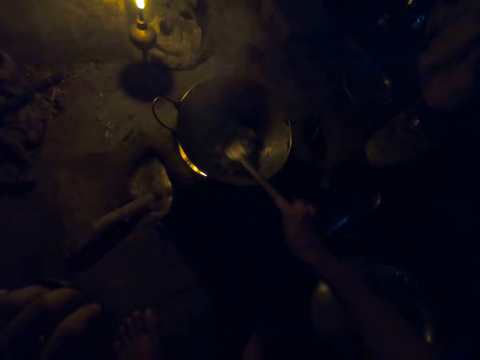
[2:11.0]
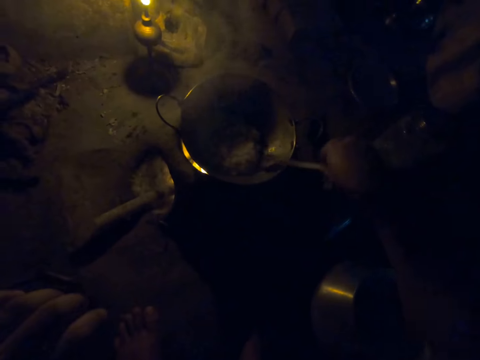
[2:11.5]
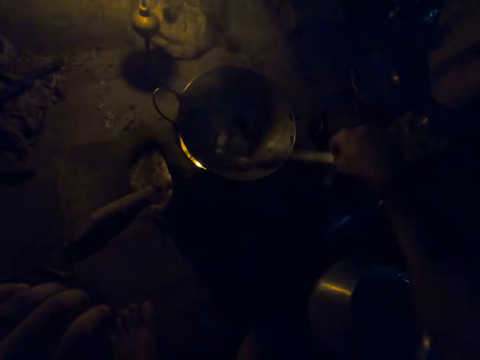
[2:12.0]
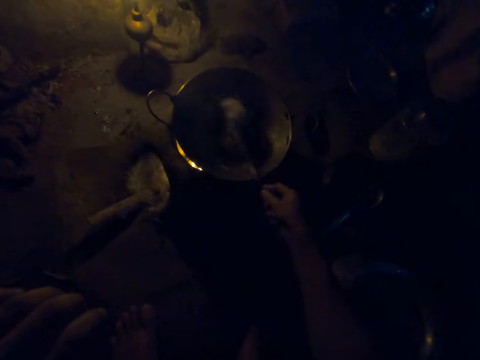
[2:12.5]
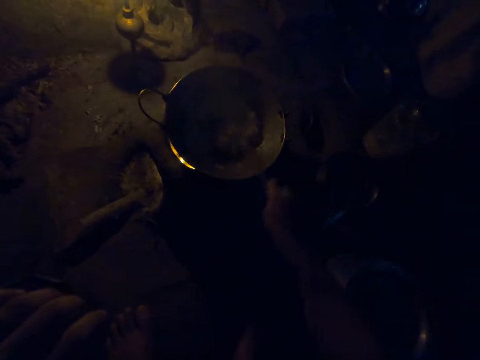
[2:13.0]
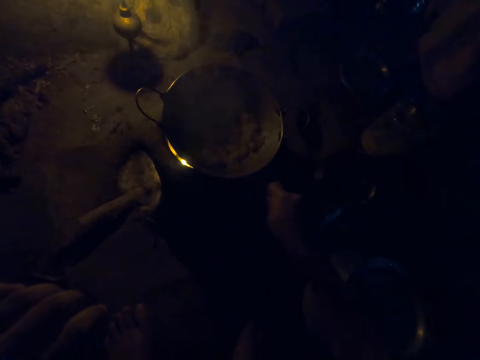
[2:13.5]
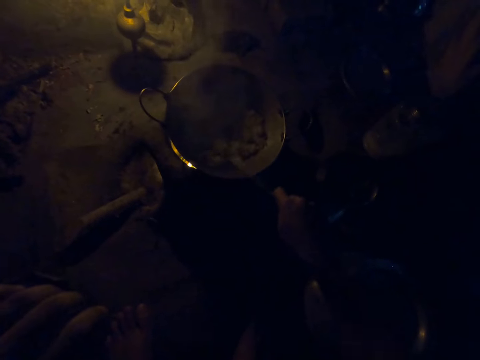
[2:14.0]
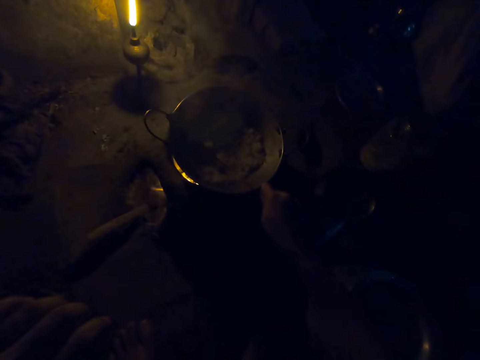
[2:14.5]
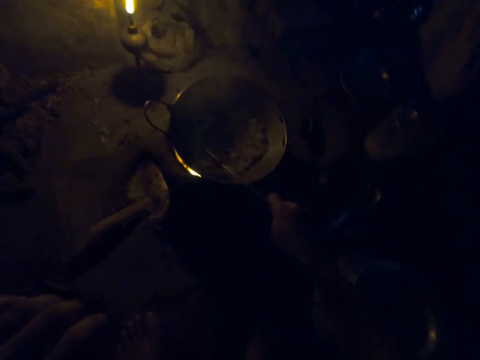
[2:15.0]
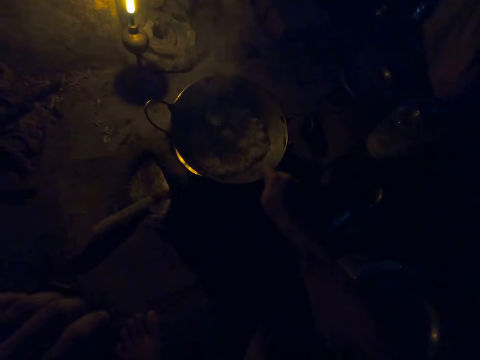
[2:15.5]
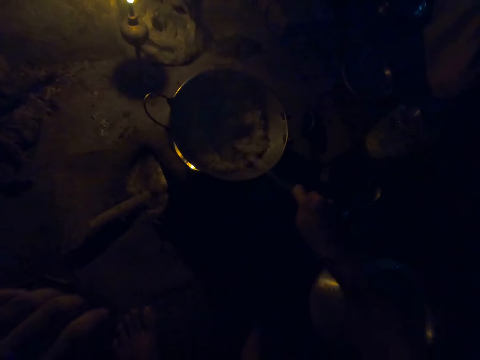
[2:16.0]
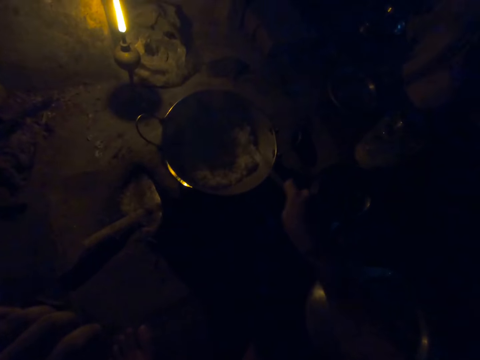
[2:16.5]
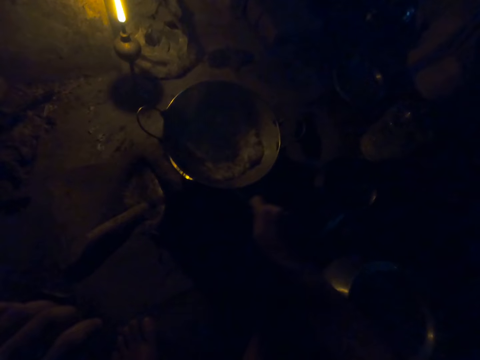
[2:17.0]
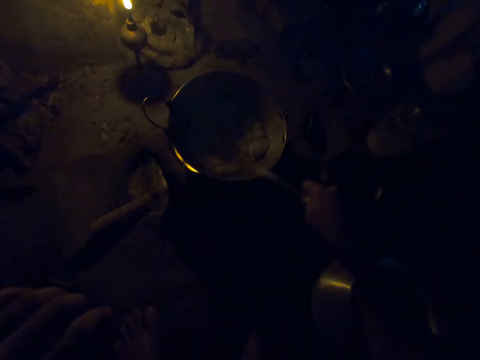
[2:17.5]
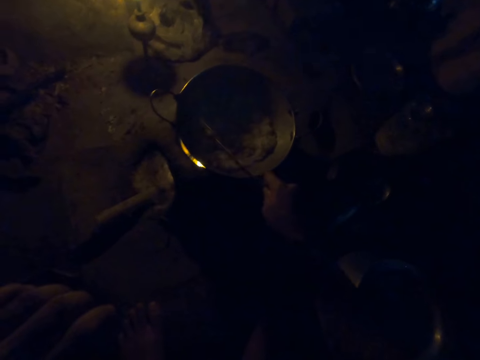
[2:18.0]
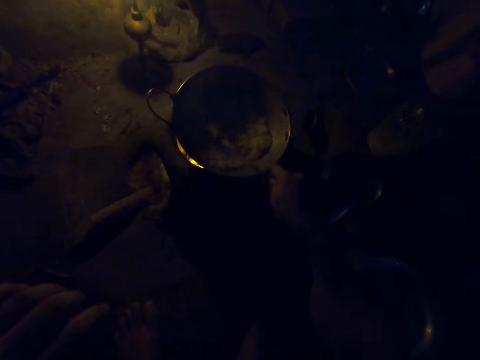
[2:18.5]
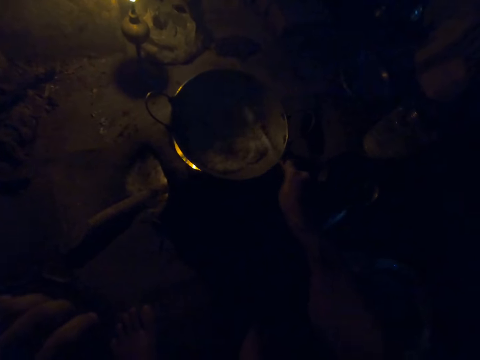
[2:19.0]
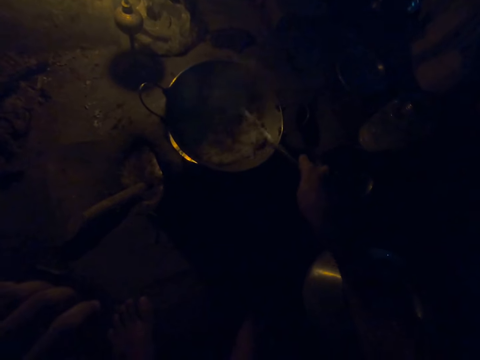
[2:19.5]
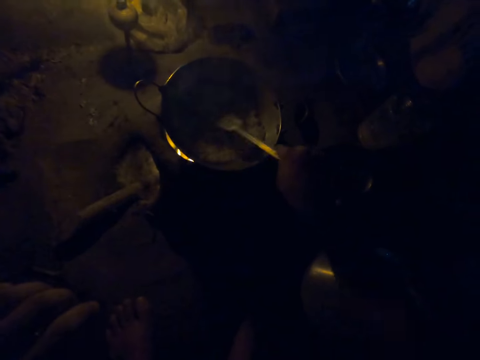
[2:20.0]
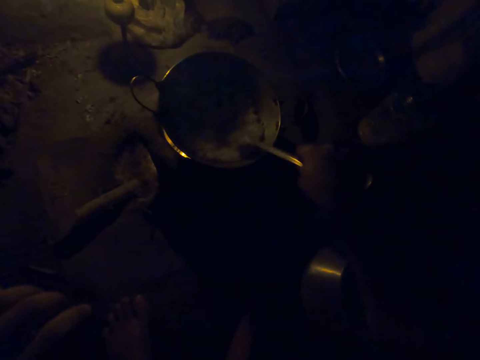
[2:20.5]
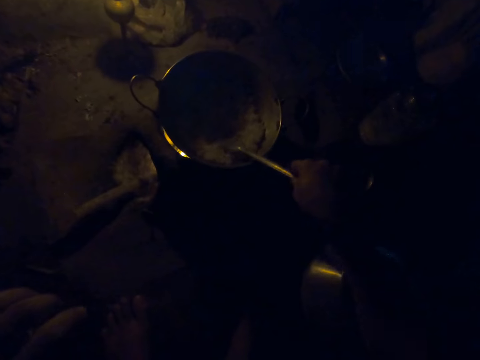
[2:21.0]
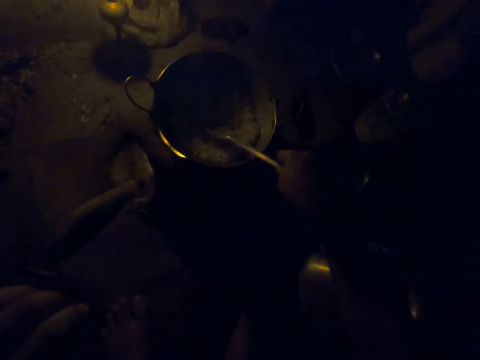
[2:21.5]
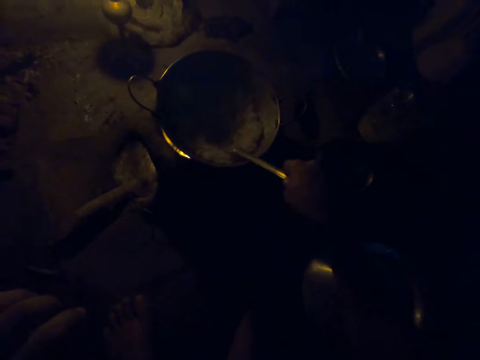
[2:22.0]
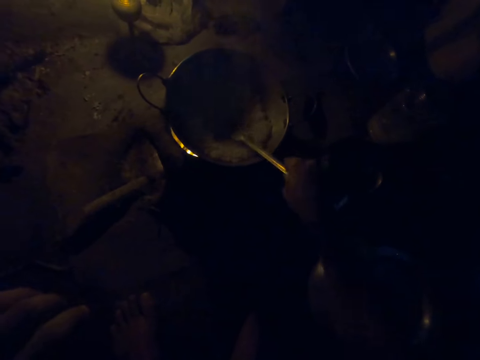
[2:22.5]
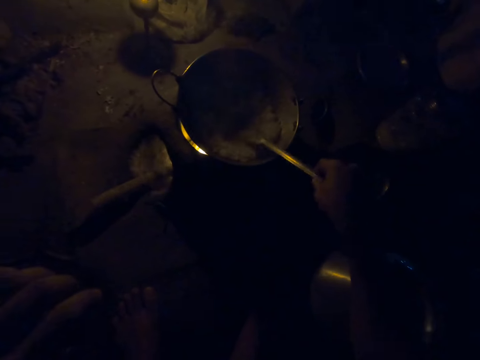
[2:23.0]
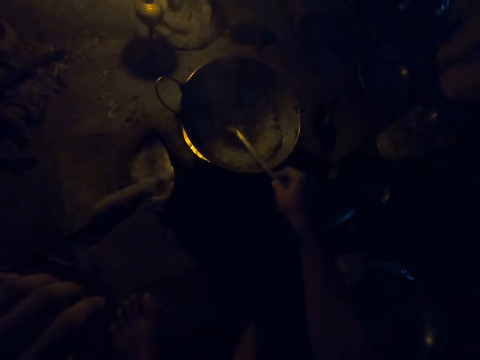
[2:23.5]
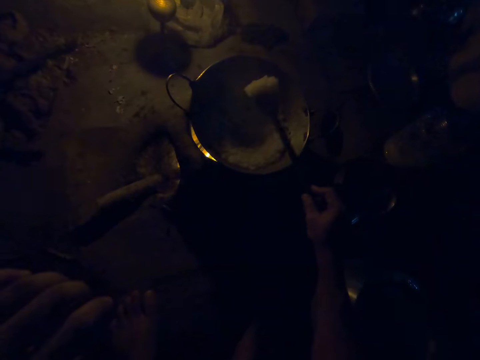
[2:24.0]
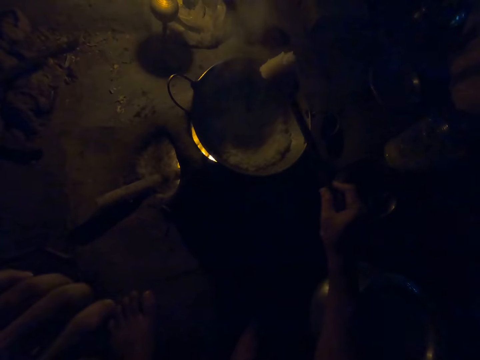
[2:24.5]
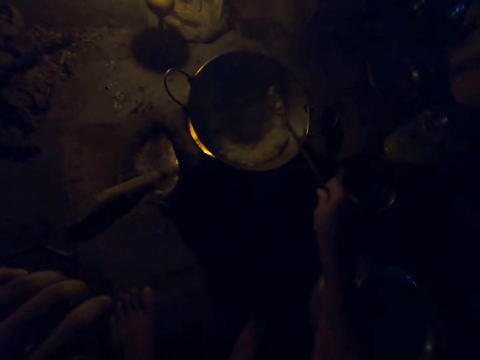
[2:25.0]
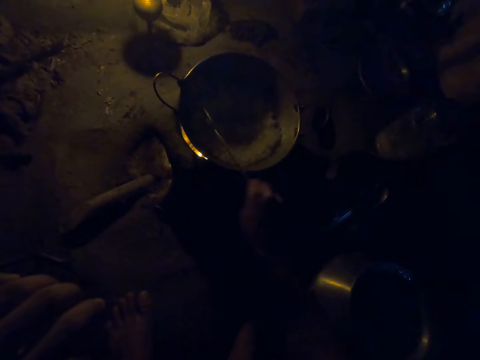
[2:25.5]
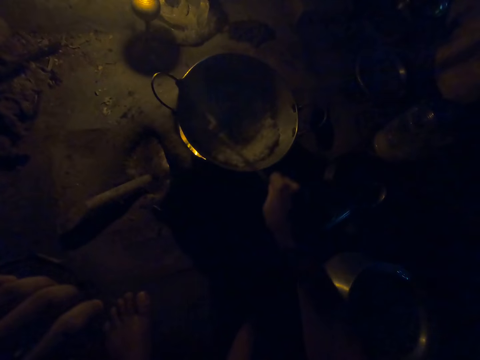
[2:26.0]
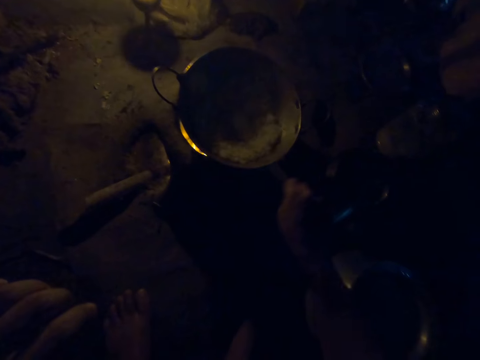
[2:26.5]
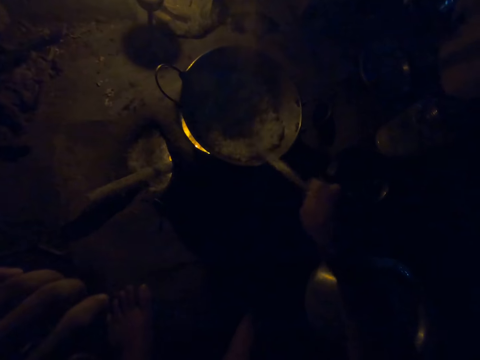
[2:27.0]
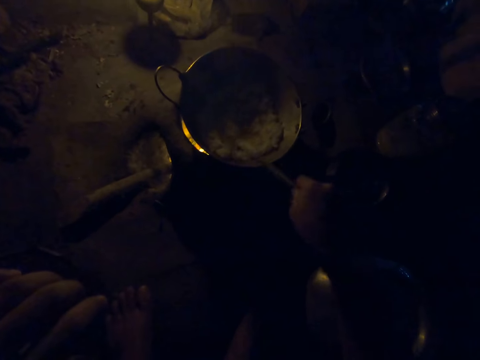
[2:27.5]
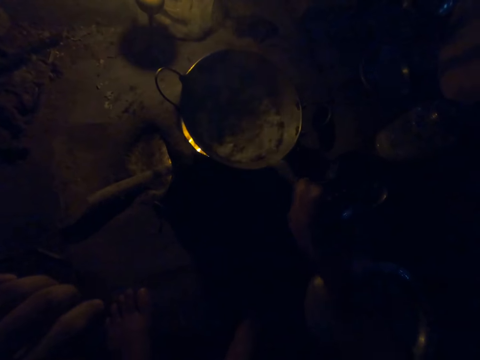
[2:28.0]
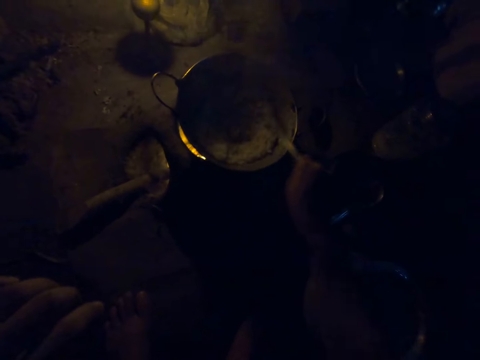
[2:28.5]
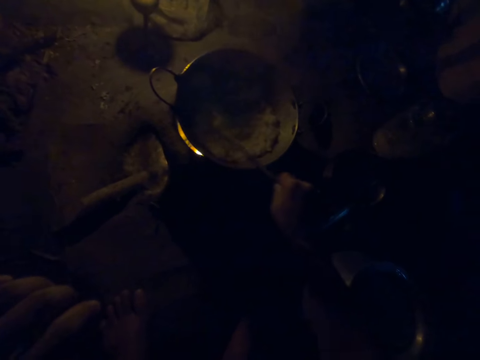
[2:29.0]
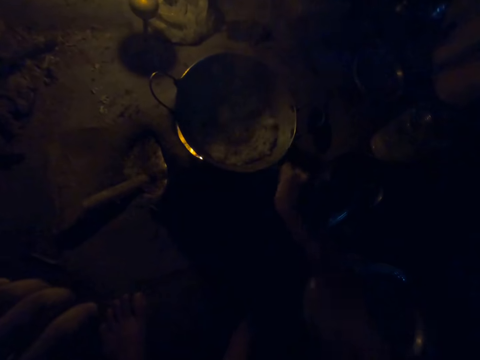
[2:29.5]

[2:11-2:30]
The camera wearer flattens the paste with the spatula spoon. They scoop the paste with the spatula spoon. They stir the paste with the spatula spoon.

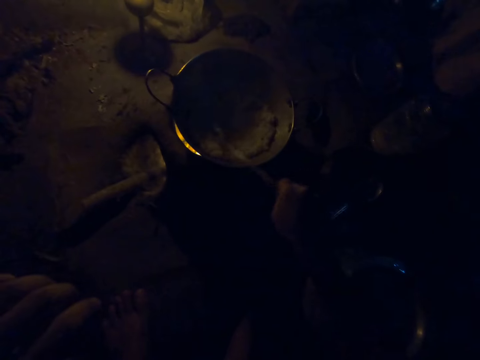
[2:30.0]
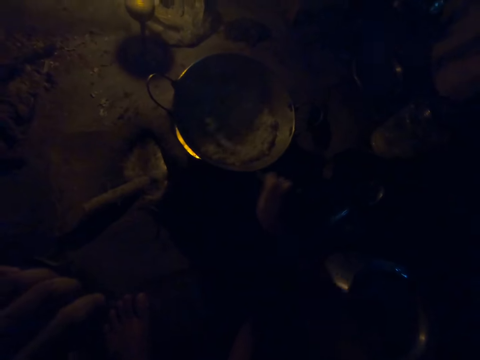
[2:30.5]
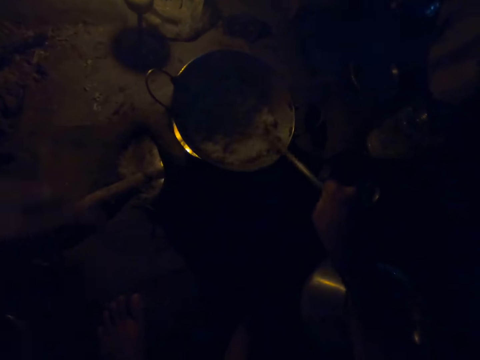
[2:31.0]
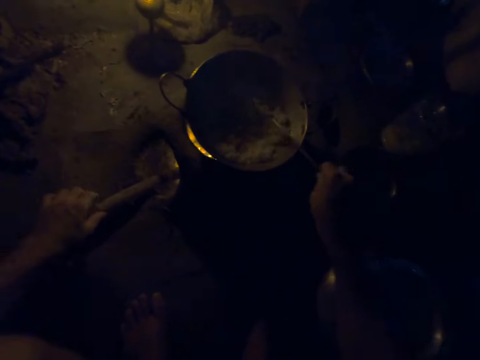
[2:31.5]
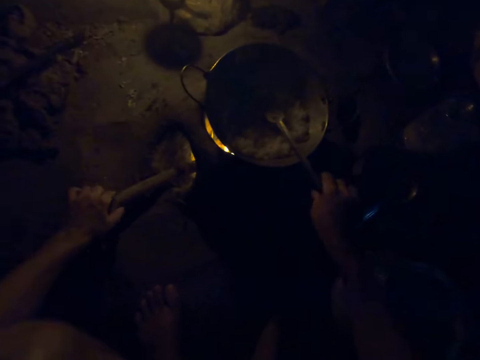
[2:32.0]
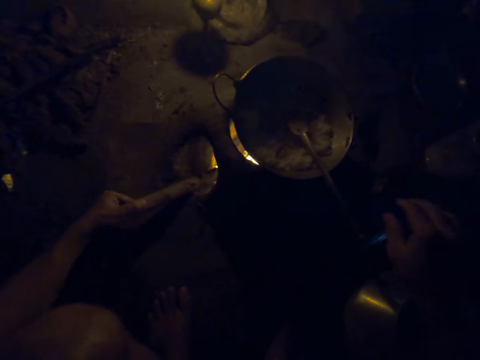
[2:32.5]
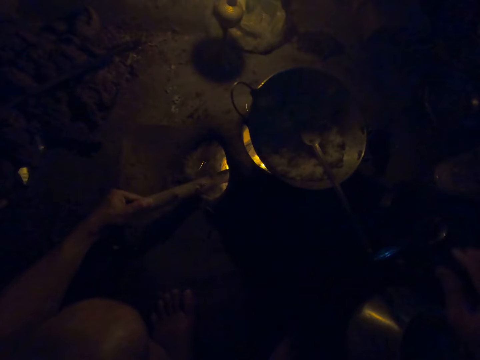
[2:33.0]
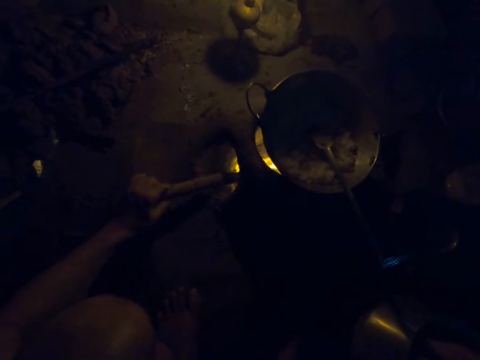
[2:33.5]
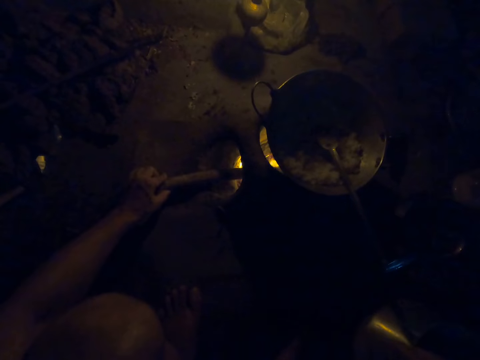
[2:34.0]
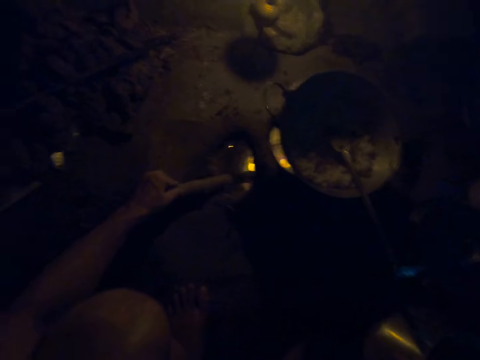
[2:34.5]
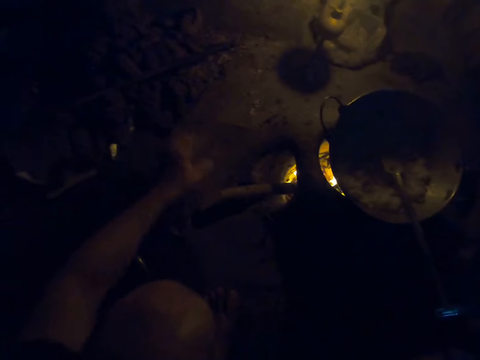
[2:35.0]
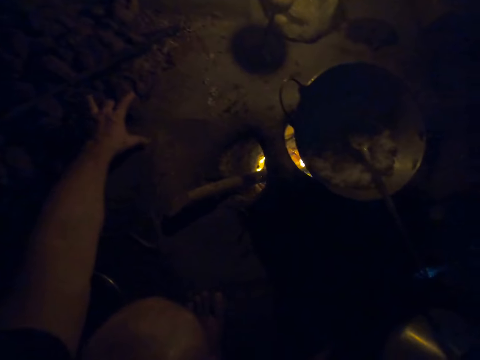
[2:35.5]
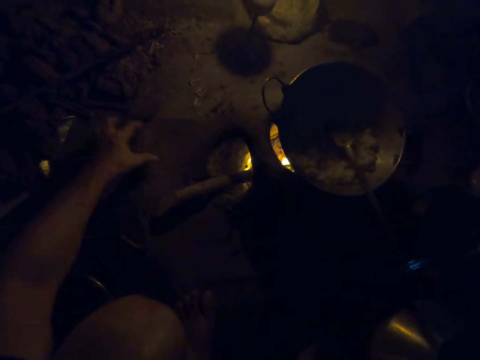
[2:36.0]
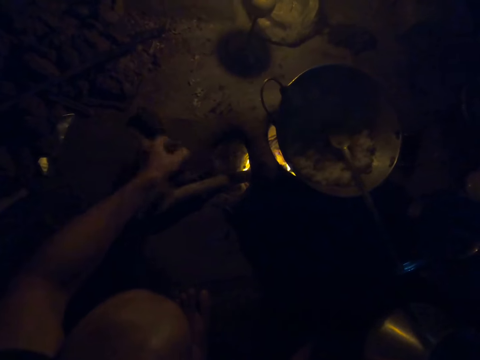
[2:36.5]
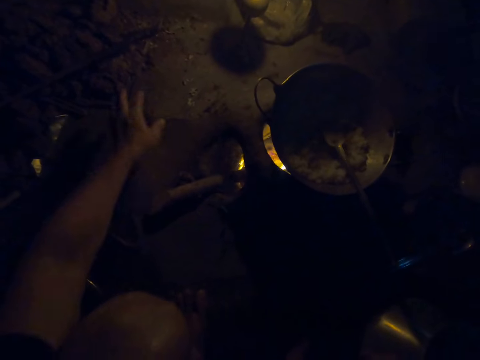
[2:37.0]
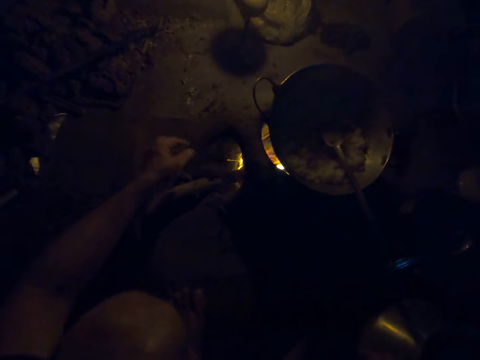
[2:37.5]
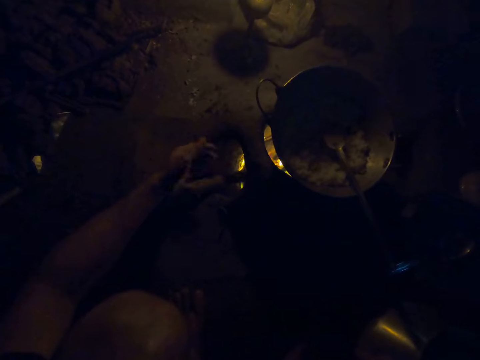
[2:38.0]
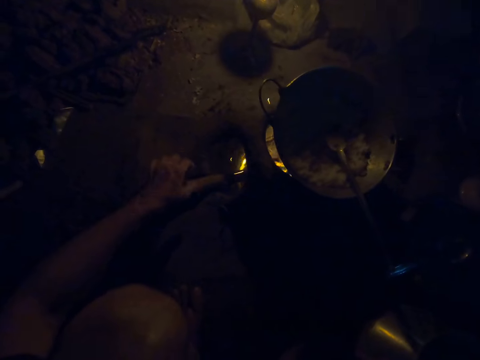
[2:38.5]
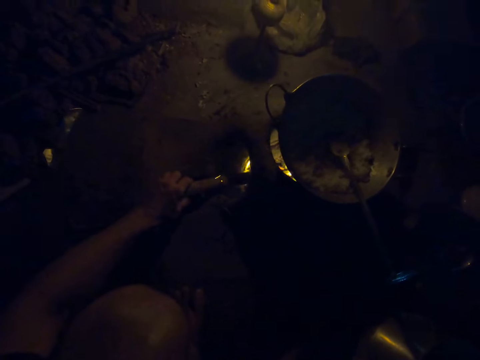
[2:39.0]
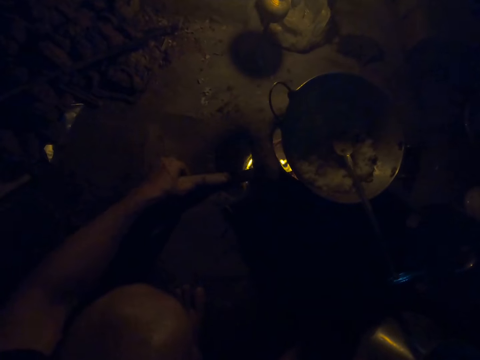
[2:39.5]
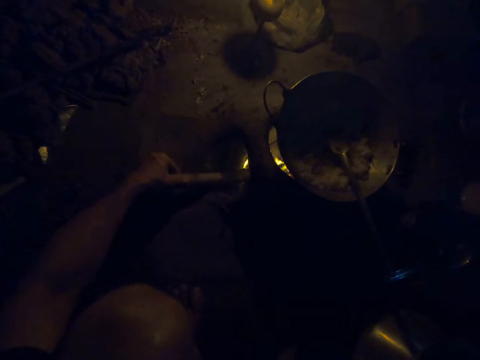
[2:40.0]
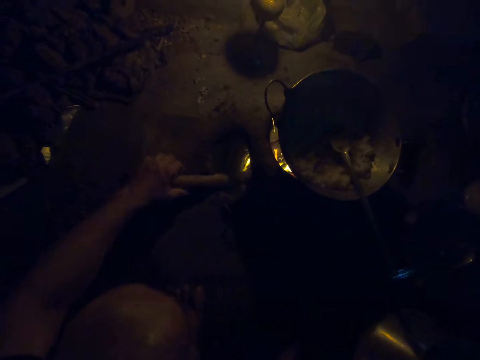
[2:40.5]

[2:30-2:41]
The camera wearer puts a spatula spoon in the cooking pan. She adjusts the firewood in the firewood stove with her left hand. She pushes something in the firewood stove. She moves a wood in the firewood stove.
